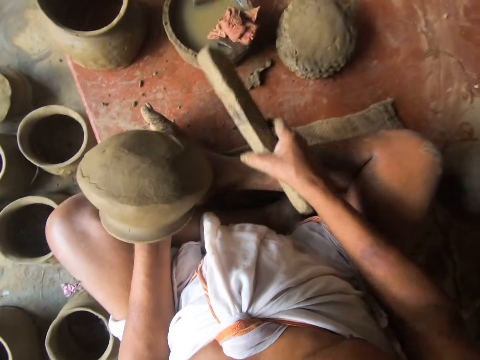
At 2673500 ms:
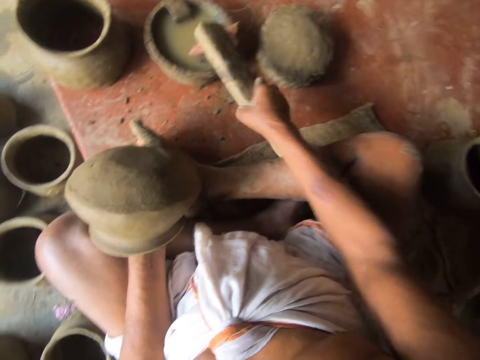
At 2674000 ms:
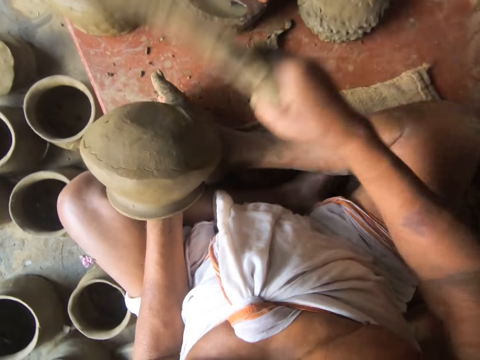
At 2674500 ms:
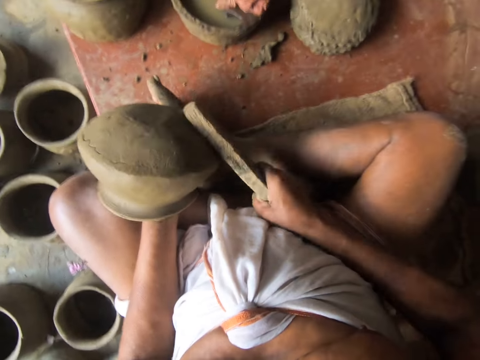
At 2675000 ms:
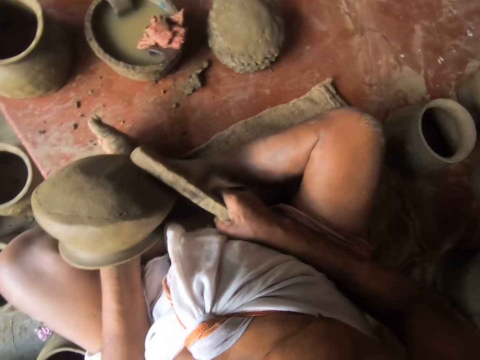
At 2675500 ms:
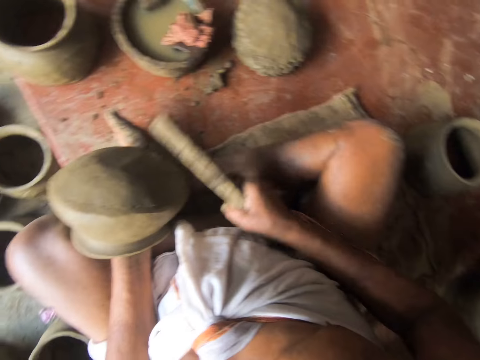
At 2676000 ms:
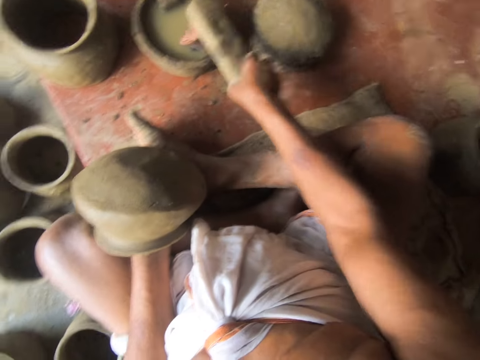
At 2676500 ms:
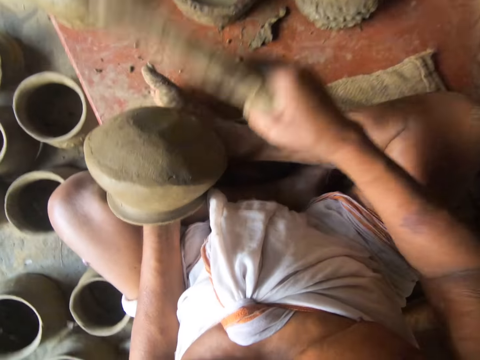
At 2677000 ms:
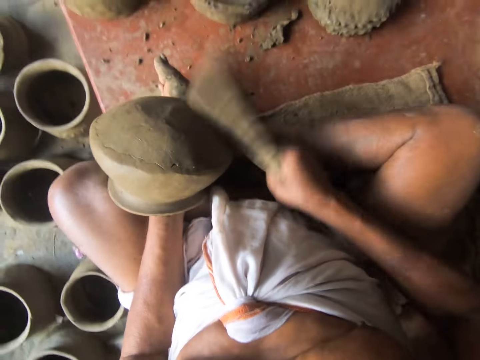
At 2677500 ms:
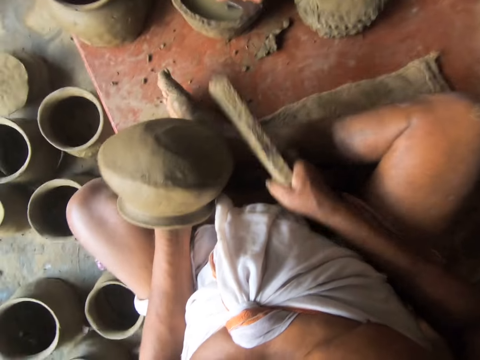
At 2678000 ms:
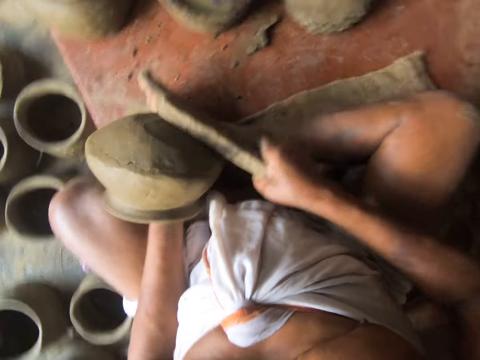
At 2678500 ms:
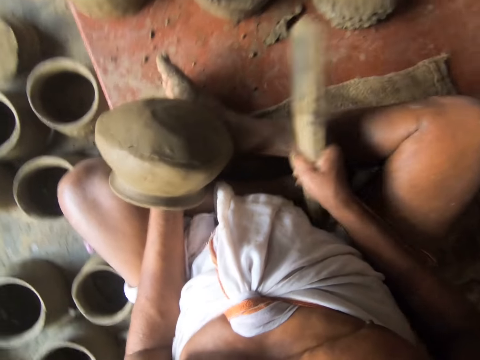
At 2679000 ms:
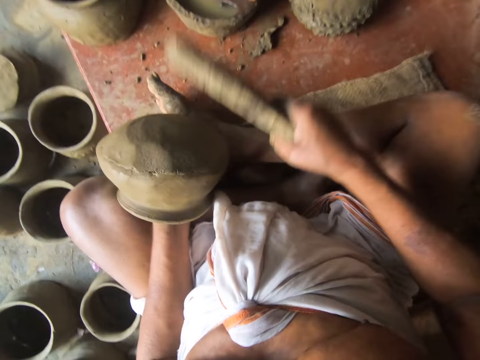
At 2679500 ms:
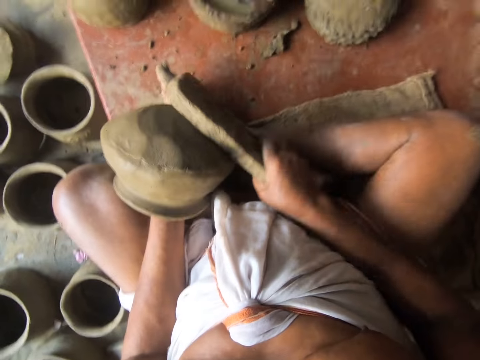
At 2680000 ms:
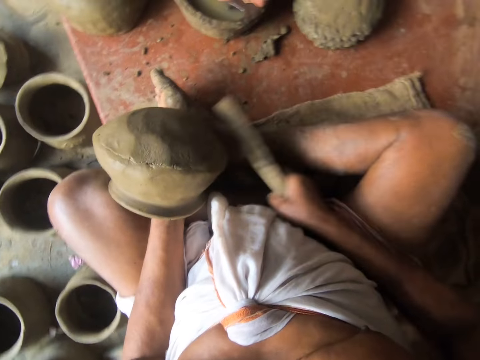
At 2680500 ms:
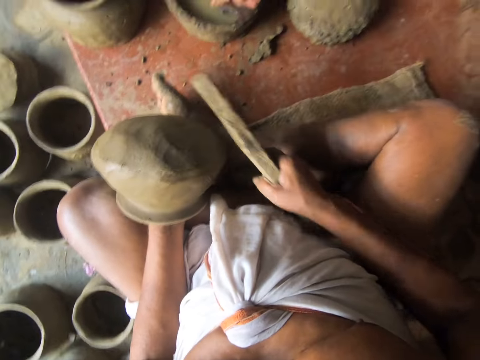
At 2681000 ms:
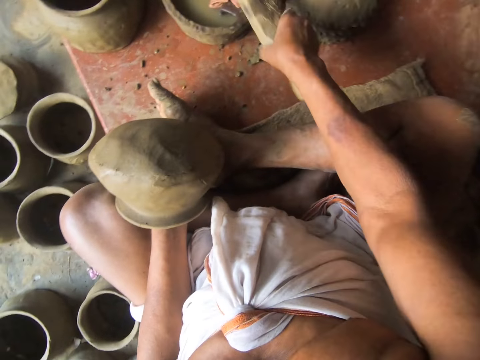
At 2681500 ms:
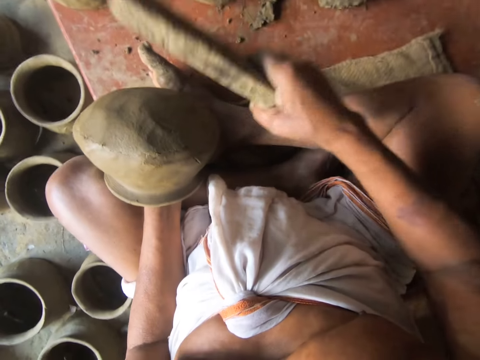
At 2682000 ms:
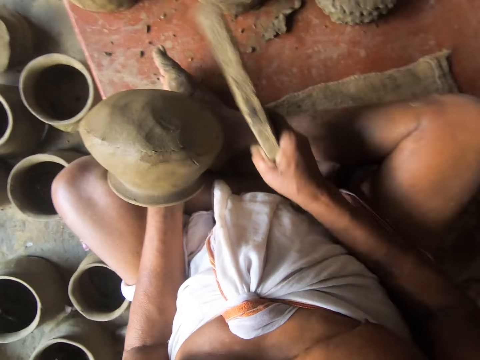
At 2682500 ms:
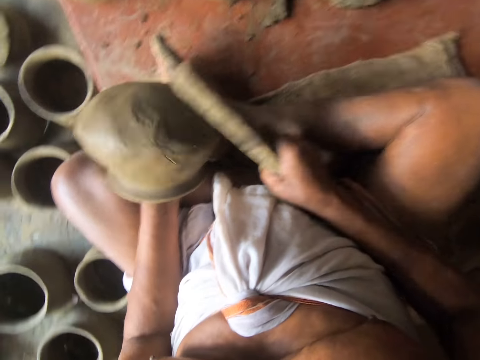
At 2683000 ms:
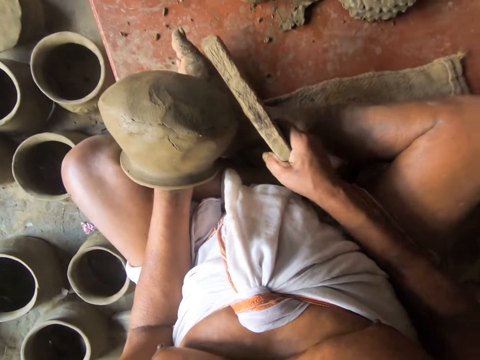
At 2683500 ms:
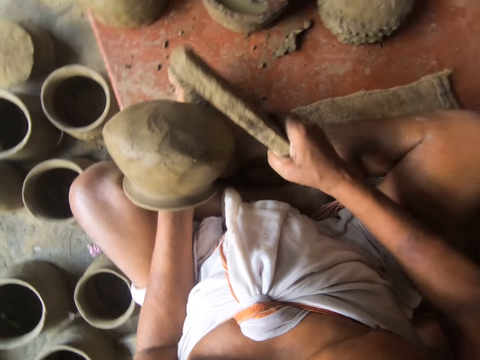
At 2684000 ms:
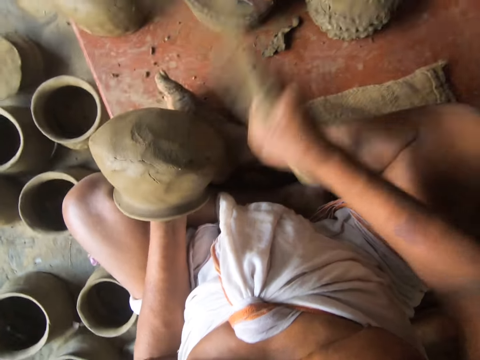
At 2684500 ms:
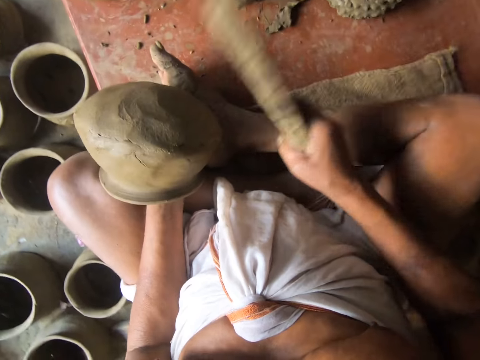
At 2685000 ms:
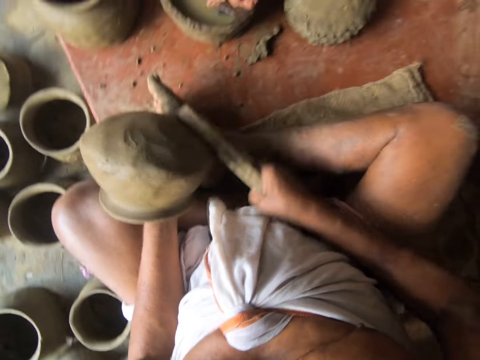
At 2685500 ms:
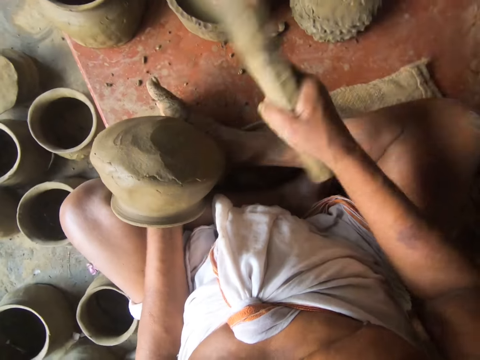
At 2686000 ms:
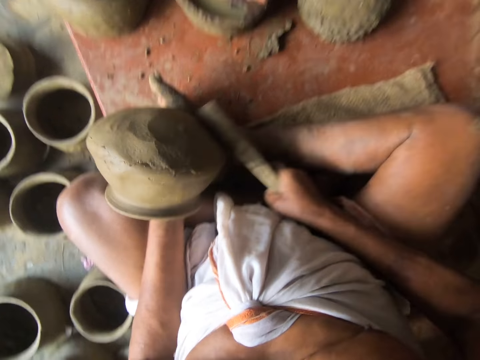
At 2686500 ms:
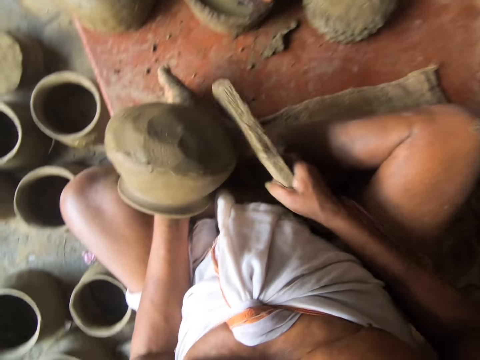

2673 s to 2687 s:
The camera wearer taps a piece of wood on a wet cloth. They mold the bottom of a clay pot with the wood. They tap the clay pot. They stop. They tap the wood on the wet cloth. They tap the clay pot. They mold the bottom of the clay pot with the wood. They turn the clay pot. They tap the wood on the wet cloth. They mold the bottom of the clay pot with the wood. They tap the clay pot. They stop. They mold the bottom of the clay pot with the wood.

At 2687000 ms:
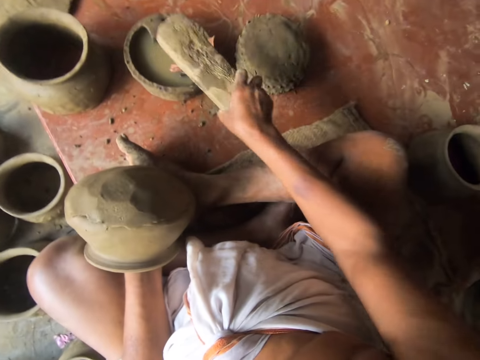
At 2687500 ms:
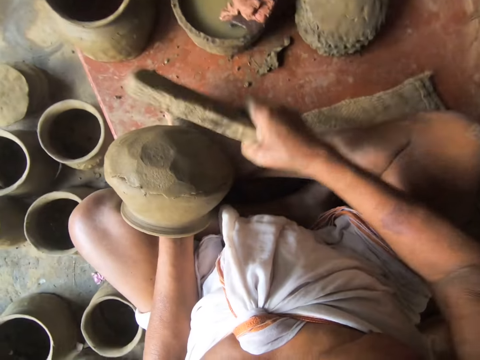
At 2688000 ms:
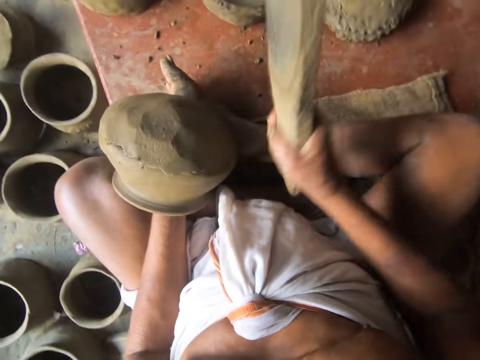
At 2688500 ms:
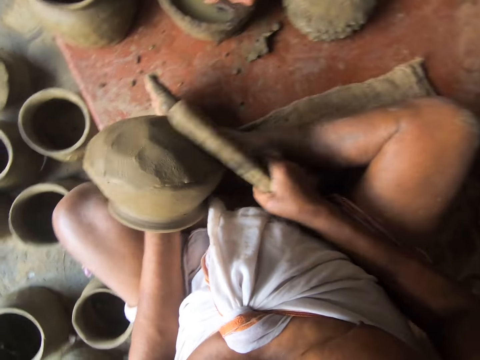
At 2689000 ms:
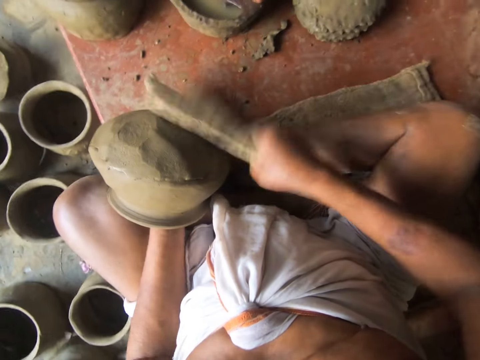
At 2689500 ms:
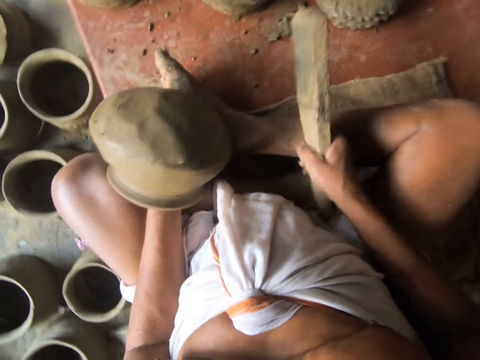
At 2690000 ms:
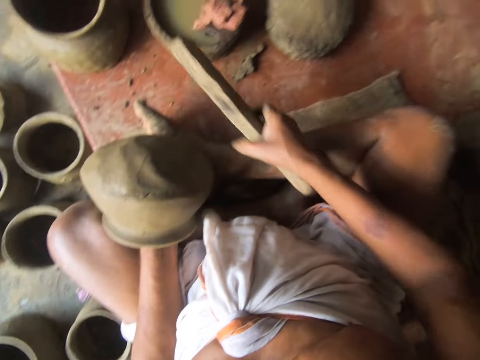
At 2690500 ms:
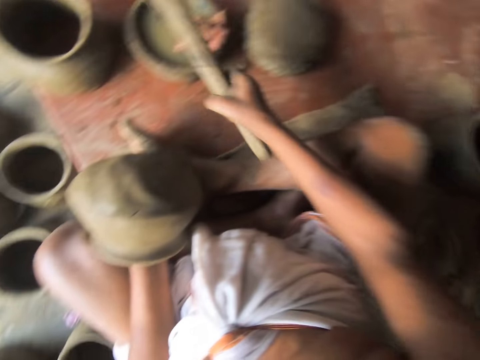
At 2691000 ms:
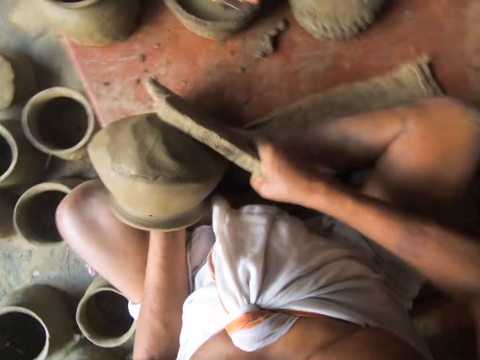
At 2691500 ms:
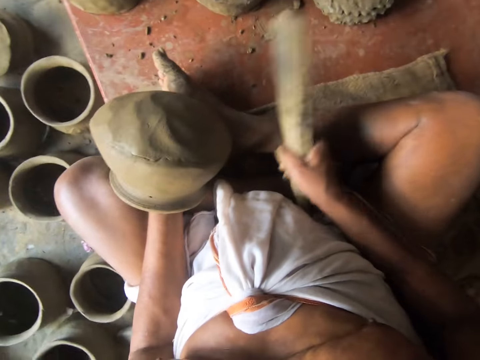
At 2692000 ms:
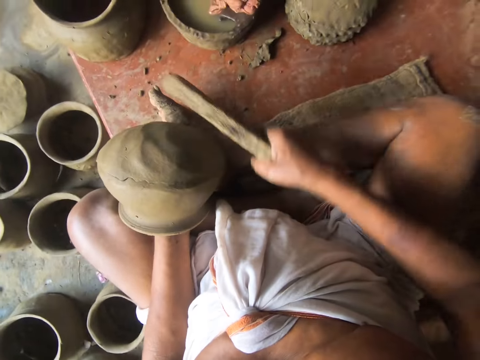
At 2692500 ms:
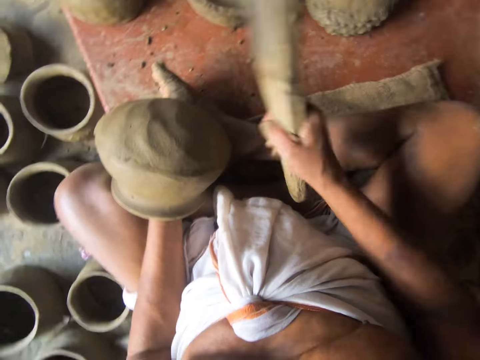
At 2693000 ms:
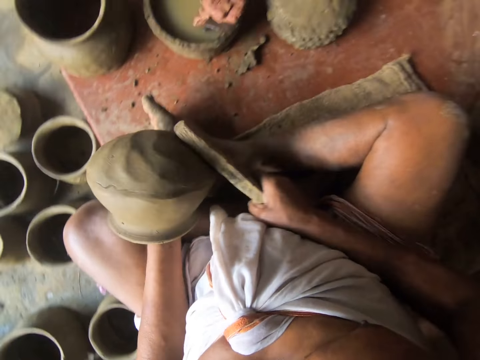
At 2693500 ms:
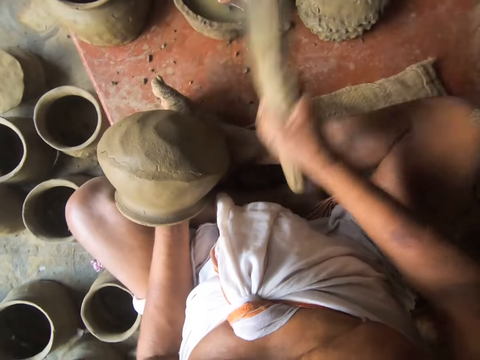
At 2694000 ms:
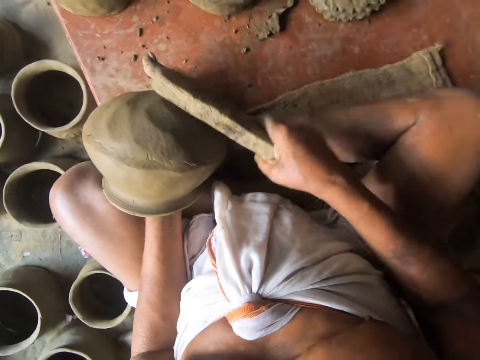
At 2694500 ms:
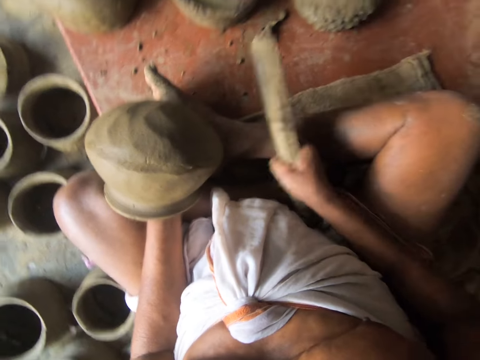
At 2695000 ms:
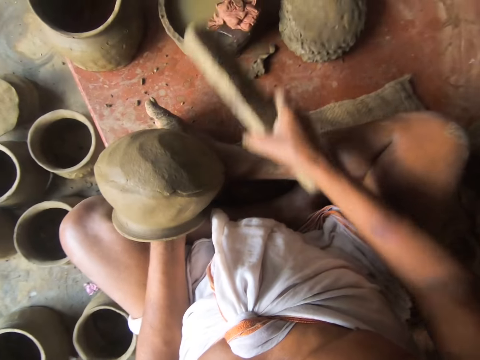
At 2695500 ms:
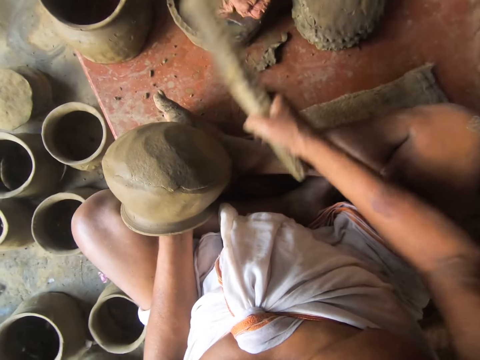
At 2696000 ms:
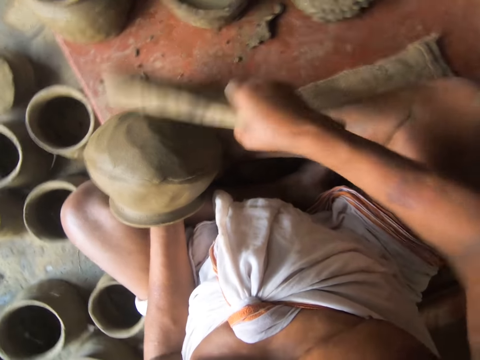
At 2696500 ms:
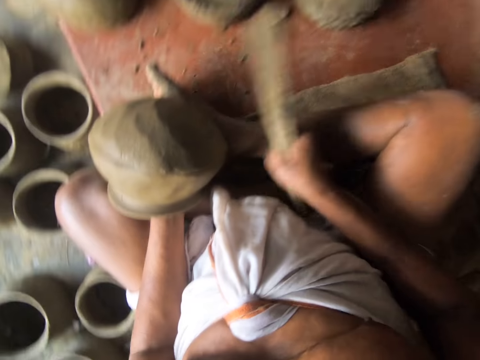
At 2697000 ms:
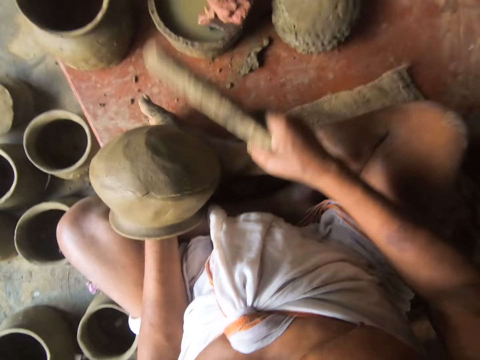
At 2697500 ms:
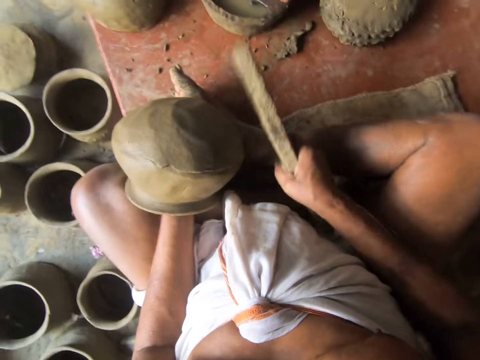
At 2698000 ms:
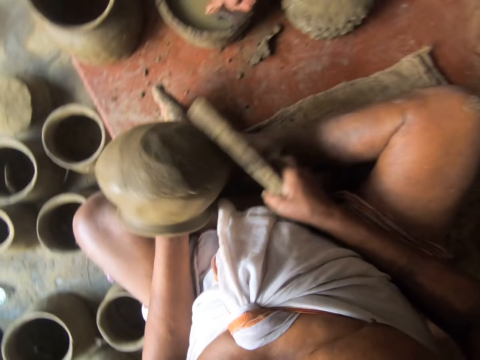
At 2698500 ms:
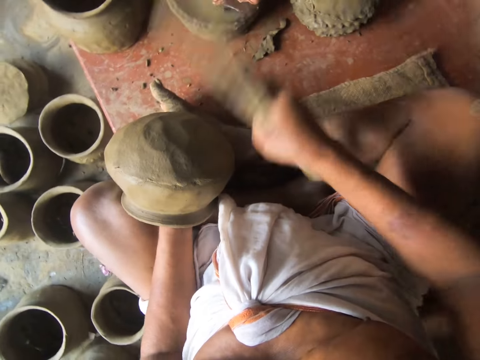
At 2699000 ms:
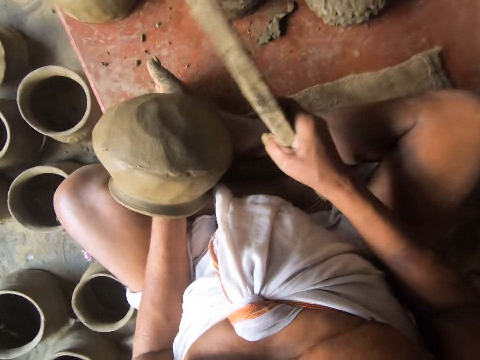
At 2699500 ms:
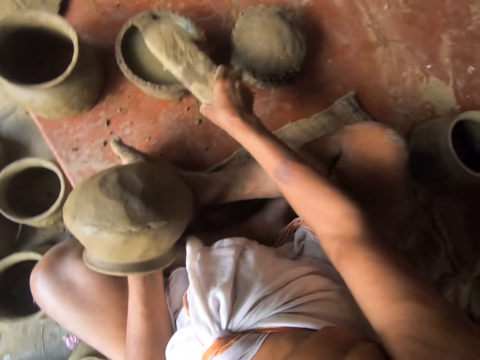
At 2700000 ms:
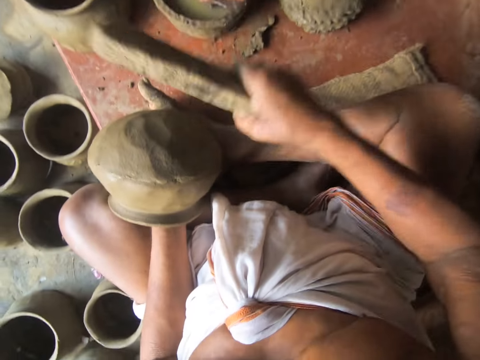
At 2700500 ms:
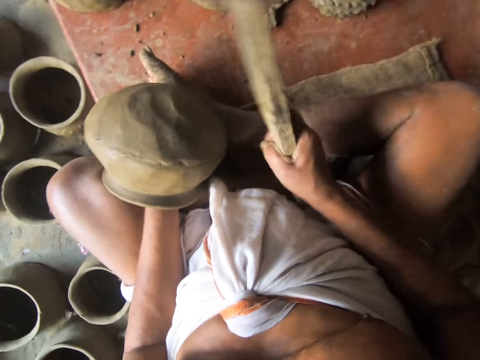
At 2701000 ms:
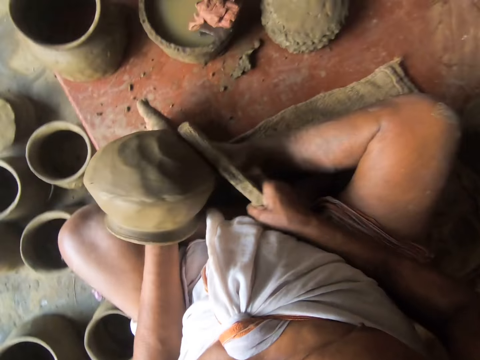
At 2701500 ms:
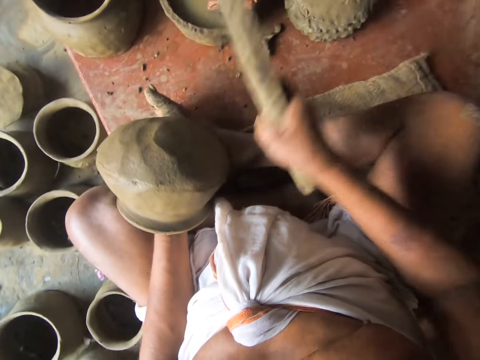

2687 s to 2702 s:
The camera wearer taps a piece of wood on a wet cloth. They tap the clay pot. They mold the bottom of the clay pot with the wood. They adjust the clay pot. They tap the wood on the wet cloth. They mold the bottom of the clay pot with the wood. They tap the clay pot. They adjust the clay pot. They mold the bottom of the clay pot with the wood. They adjust the clay pot. They mold the bottom of the clay pot with the wood. They tap the wood on the wet cloth. They mold the bottom of the clay pot with the wood. They tap the clay pot. They adjust the clay pot. They mold the bottom of the clay pot with the wood. They tap the wood on the wet cloth. They tap the clay pot. They mold the bottom of the clay pot with the wood. They adjust the clay pot.
